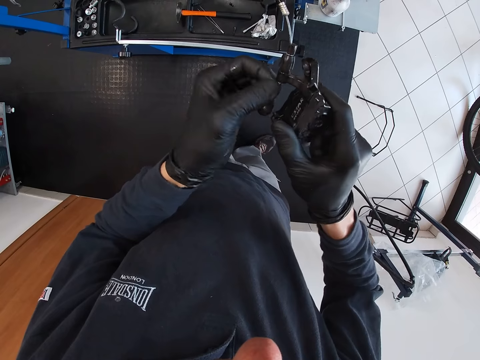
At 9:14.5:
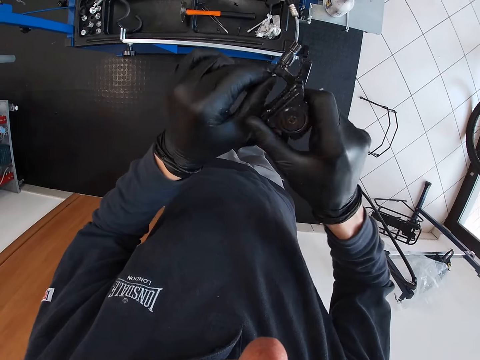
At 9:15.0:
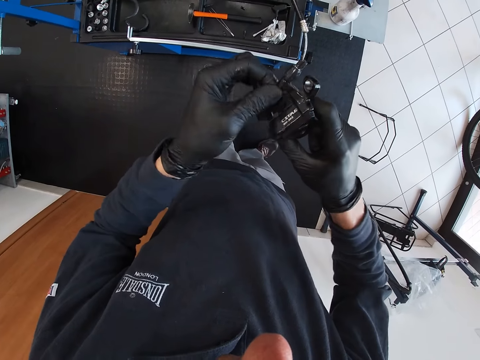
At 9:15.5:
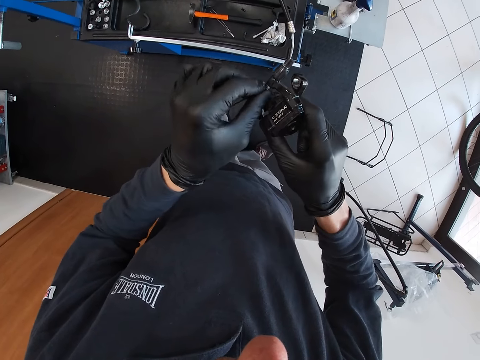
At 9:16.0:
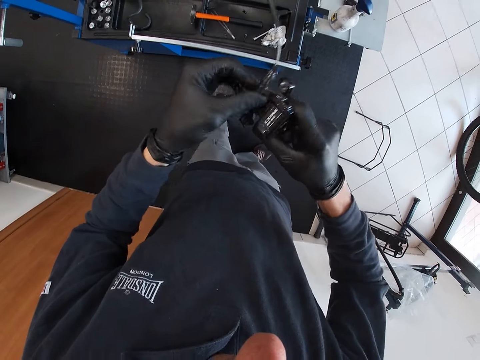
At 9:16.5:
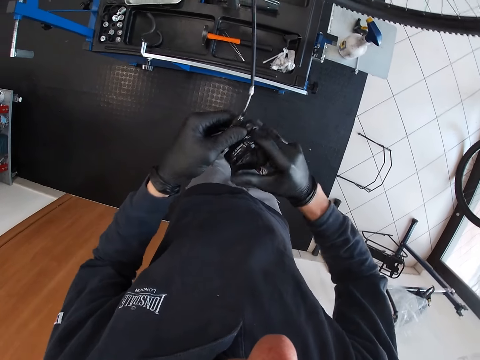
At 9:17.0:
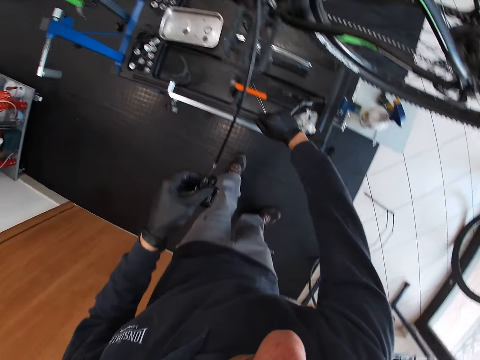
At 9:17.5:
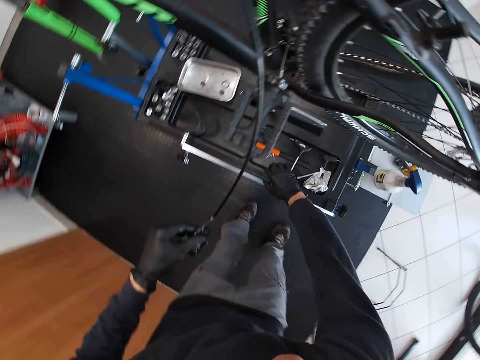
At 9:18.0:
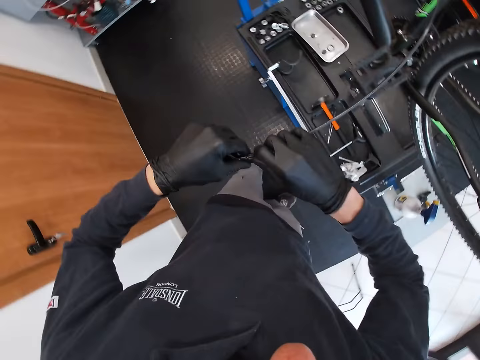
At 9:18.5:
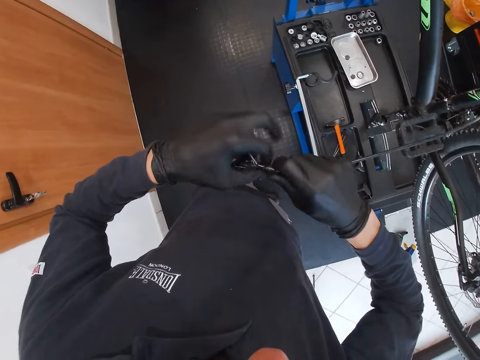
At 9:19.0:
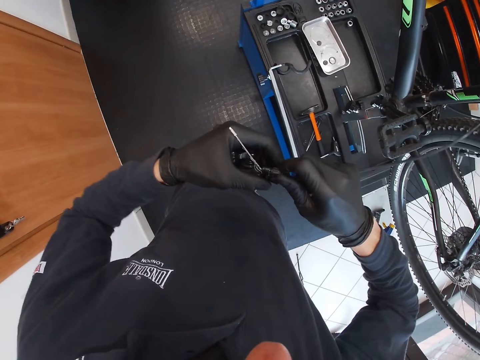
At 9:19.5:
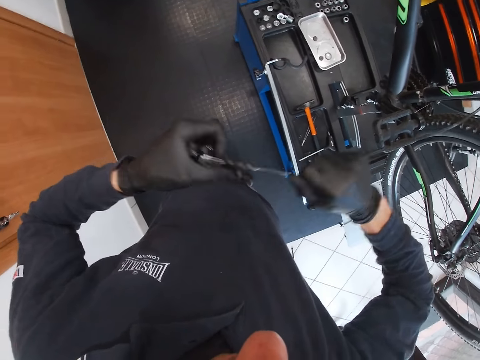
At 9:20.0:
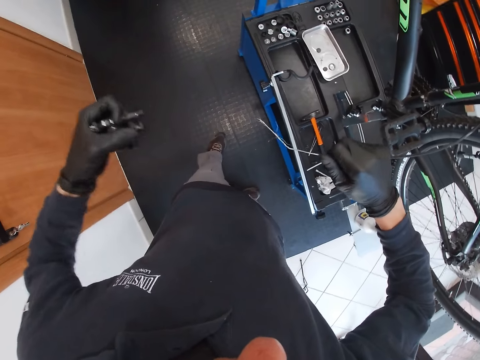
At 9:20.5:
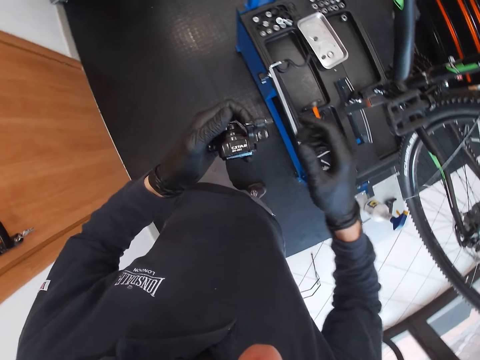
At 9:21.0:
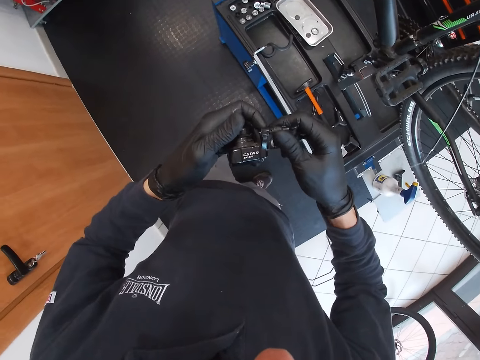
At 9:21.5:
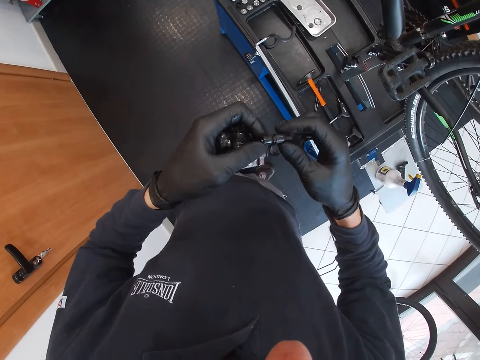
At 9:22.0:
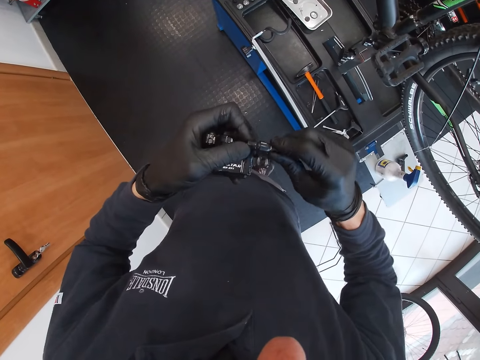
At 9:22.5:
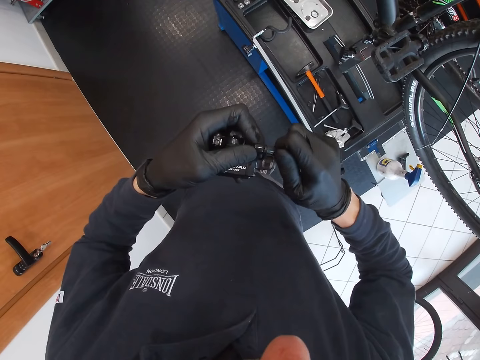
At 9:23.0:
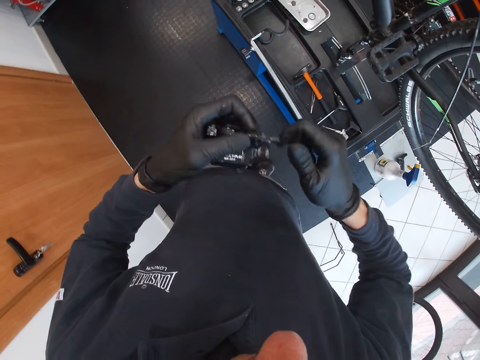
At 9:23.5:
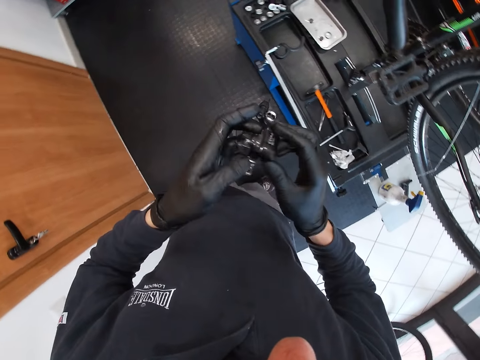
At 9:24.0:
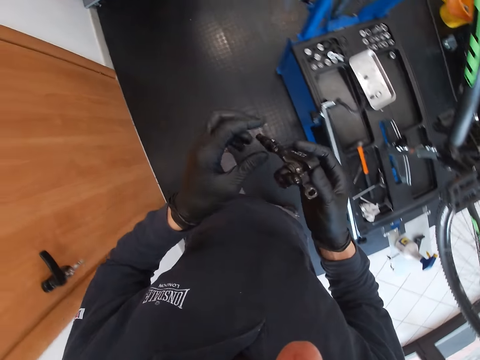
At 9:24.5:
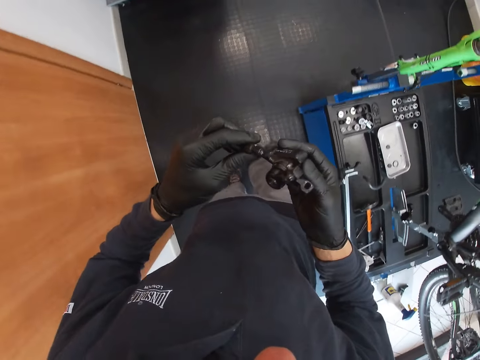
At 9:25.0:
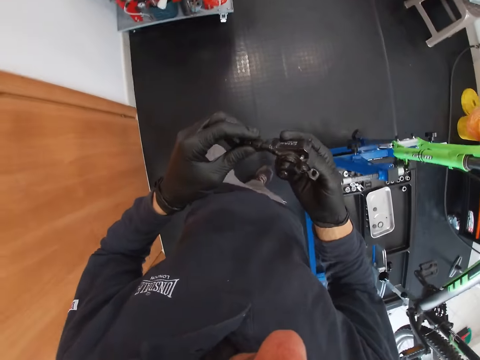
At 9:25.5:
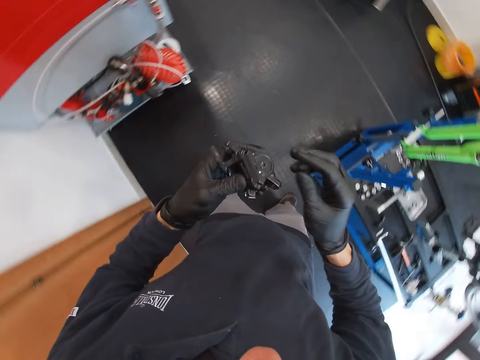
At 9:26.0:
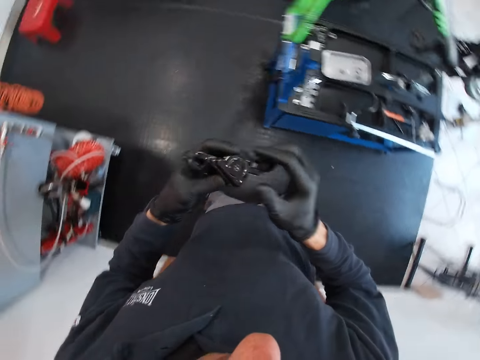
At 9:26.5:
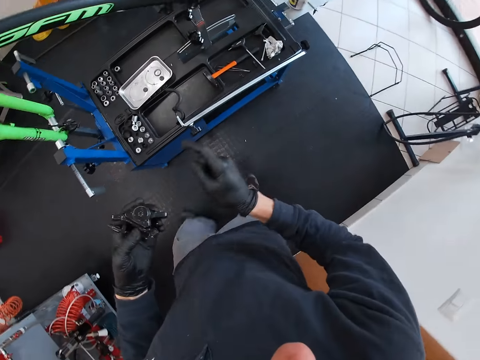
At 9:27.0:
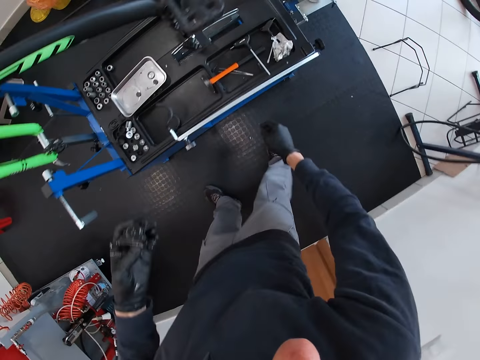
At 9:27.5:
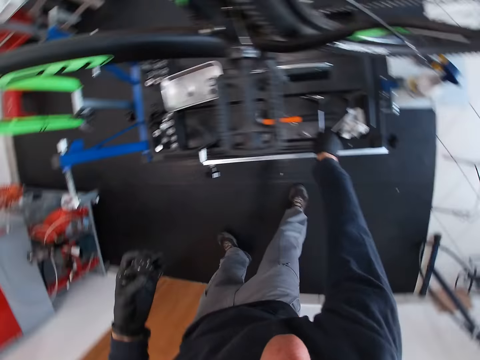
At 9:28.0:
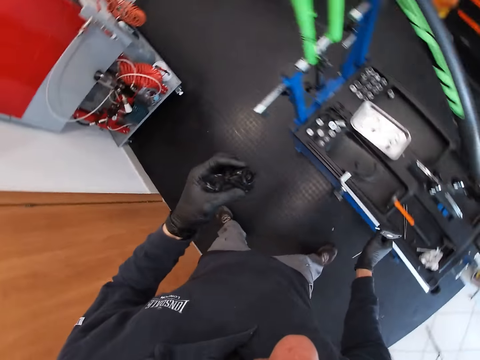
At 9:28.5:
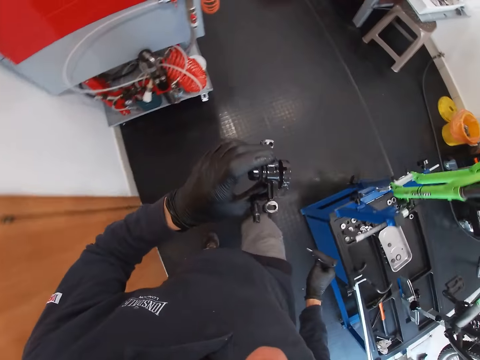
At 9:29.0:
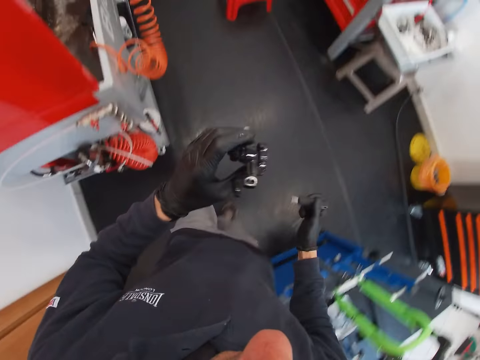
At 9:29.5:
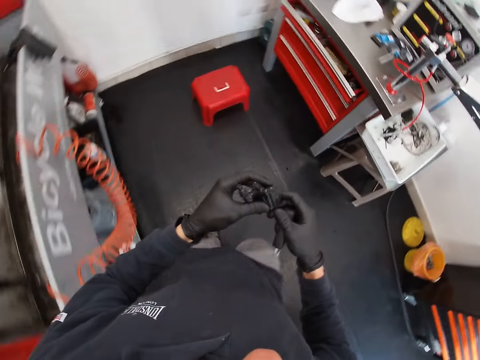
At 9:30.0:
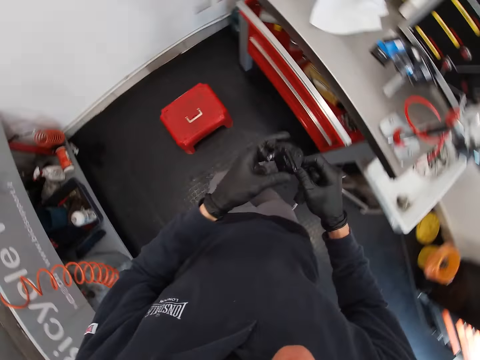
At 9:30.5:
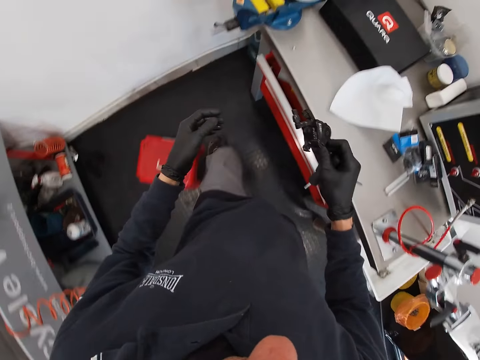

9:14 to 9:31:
The camera wearer drops a hex wrench or nut on a maintenance bench with his right hand. He adjusts a piece of metal on his hands. He removes the shifter from the cable with his left hand. He looks around a garage. He adjusts the piece of metal on his hands. He screws a part of the shifter with his right hand. He walks towards a table. He looks around the garage. He picks up the hex wrench on the maintenance bench with his right hand. He walks around the garage.

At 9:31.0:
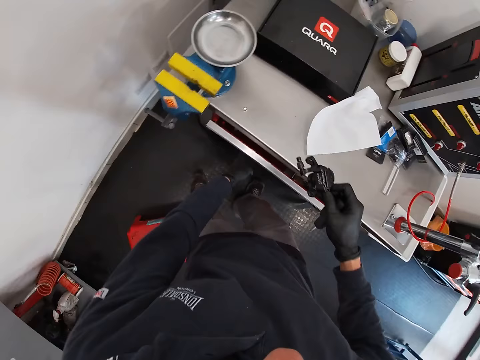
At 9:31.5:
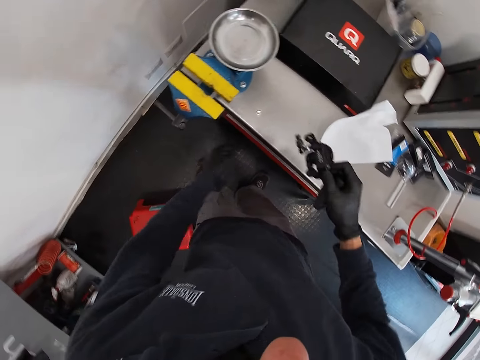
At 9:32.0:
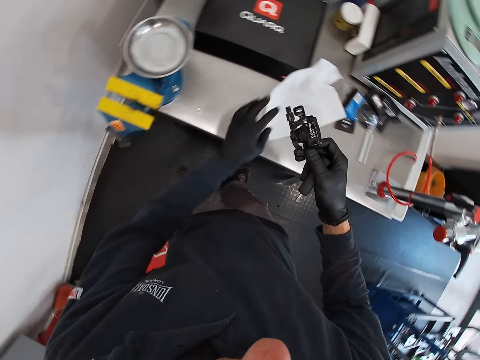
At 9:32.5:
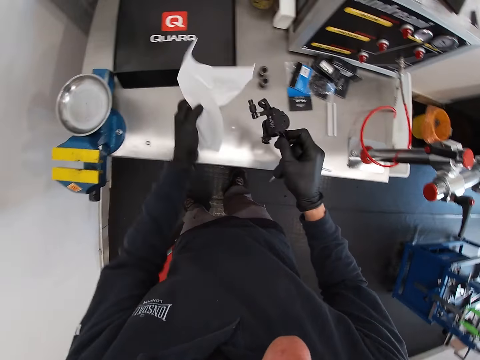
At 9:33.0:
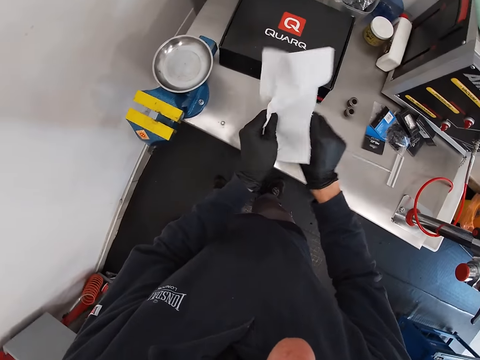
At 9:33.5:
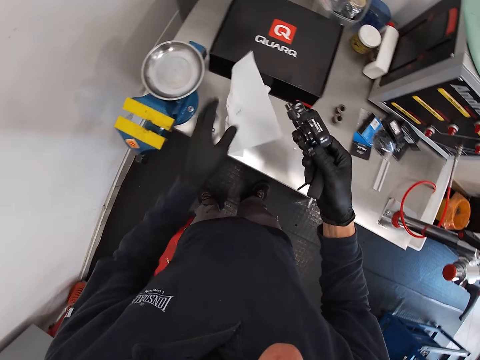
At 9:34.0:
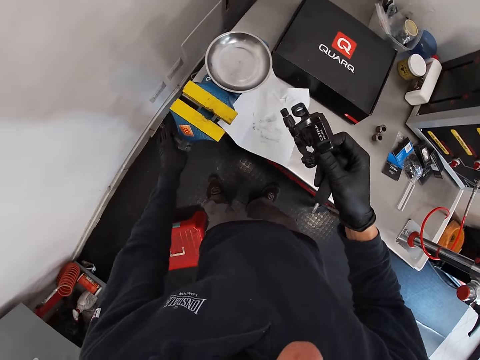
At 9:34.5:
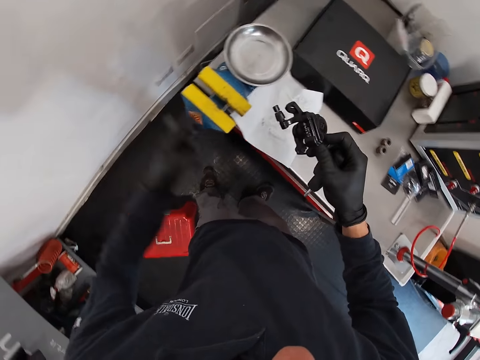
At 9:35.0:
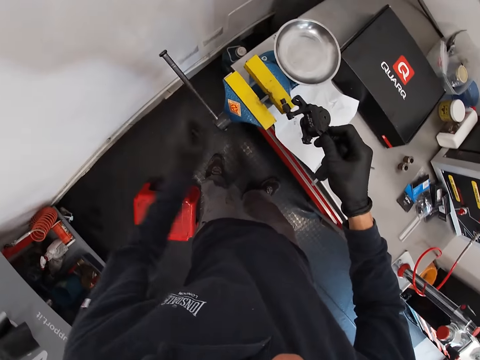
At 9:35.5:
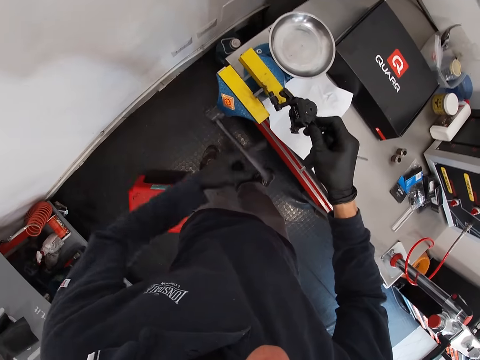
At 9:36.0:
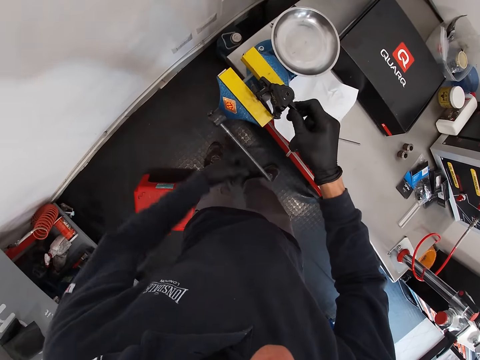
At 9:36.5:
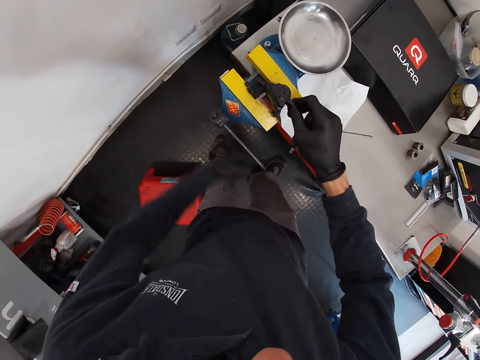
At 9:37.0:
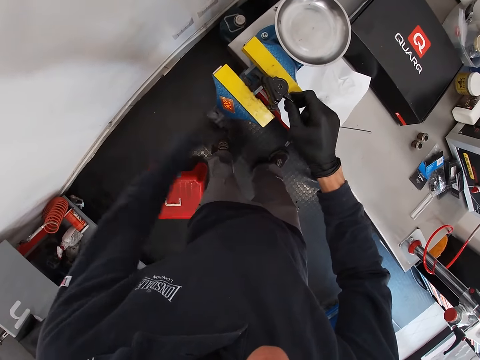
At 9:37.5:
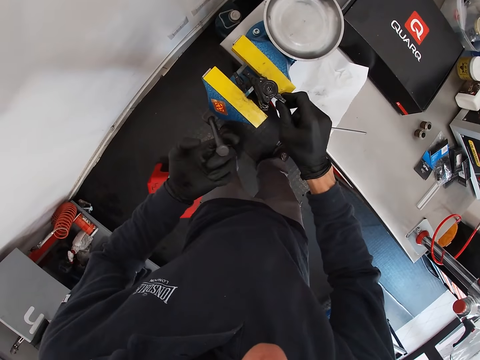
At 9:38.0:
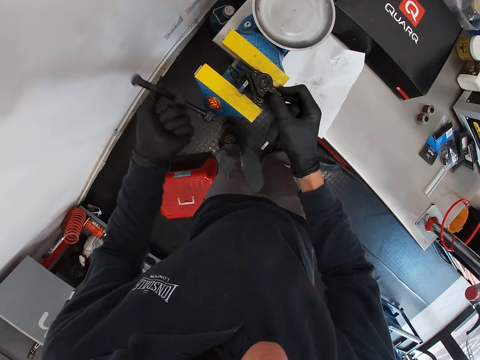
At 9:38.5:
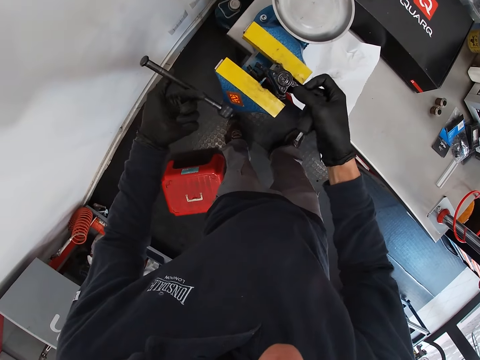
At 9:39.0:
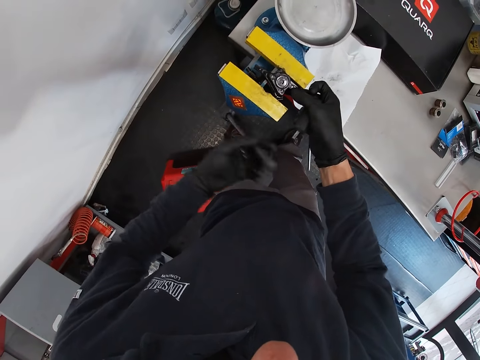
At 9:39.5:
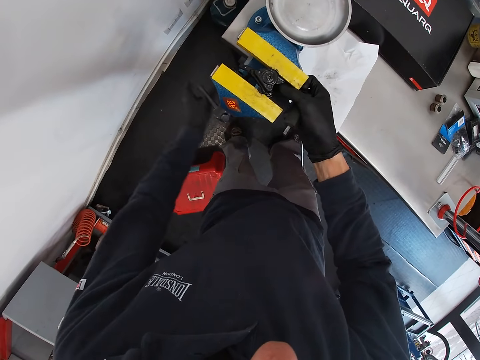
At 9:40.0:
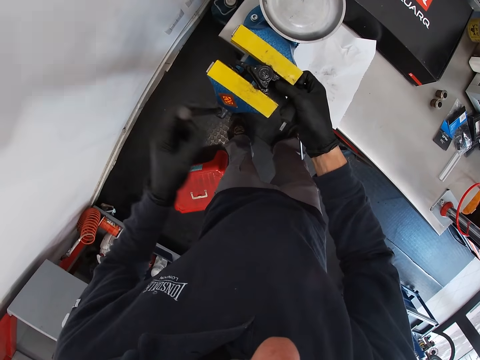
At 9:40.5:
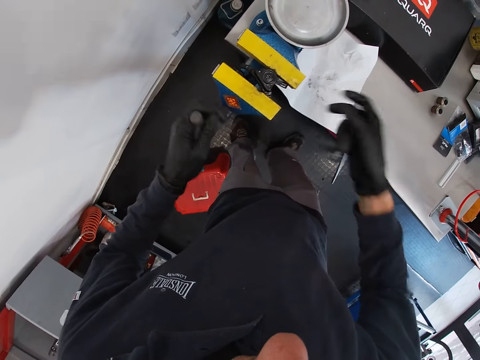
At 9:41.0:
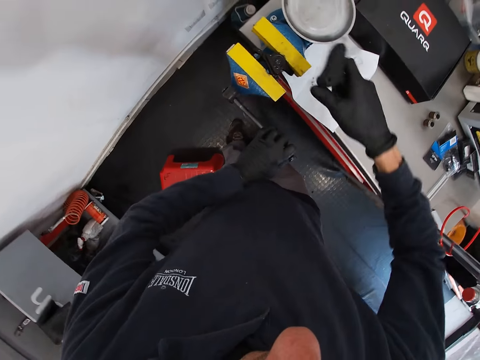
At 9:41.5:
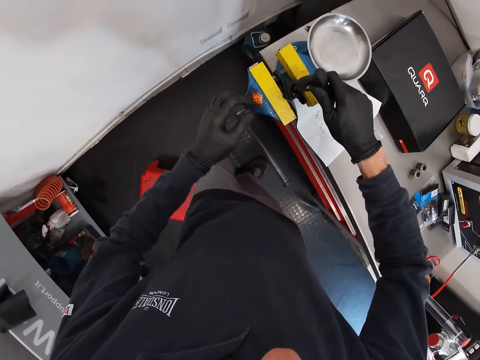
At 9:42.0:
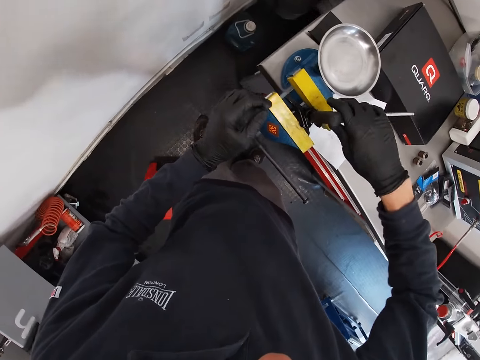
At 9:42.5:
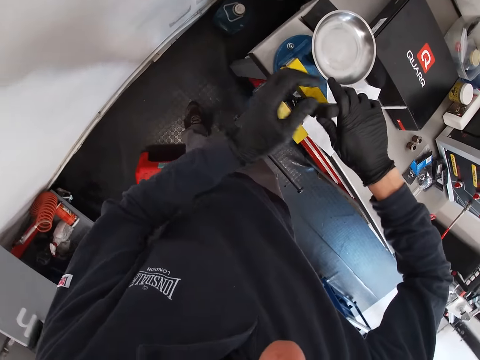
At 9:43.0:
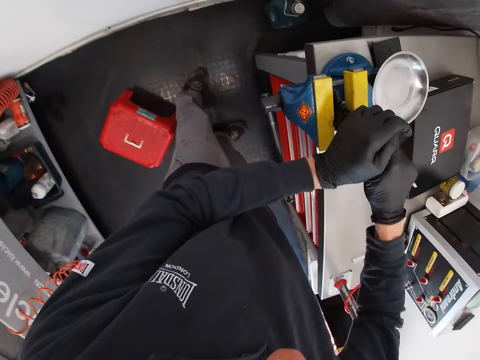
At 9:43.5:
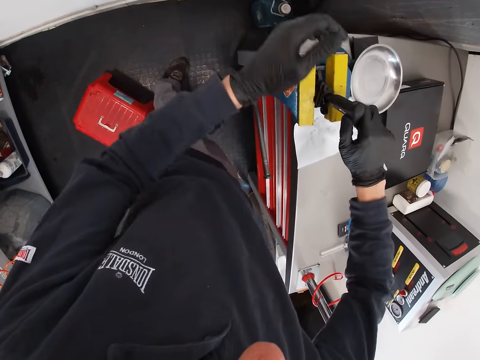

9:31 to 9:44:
The camera wearer moves a stool on the floor. He closes a table's drawer with his left hand. He picks up a tissue paper on the table with his left hand. He cleans the bicycle shifter or pedal with the tissue paper in his left hand. He drops the tissue paper on the table with his left hand. He unscrews a bench vice on the table with his left hand. He swings calipers on the table. He puts the shifter at the jaw piece of the bench vice with his right hand. He adjusts the pedal on the calipers. He screws a part of the shifter with the hex wrench in his right hand.
